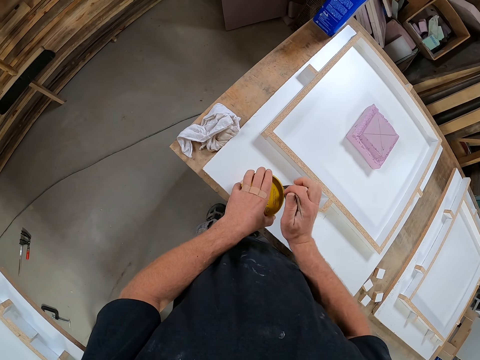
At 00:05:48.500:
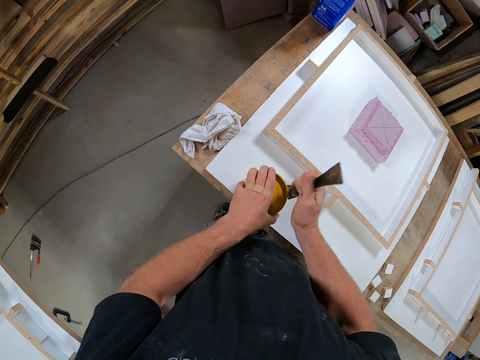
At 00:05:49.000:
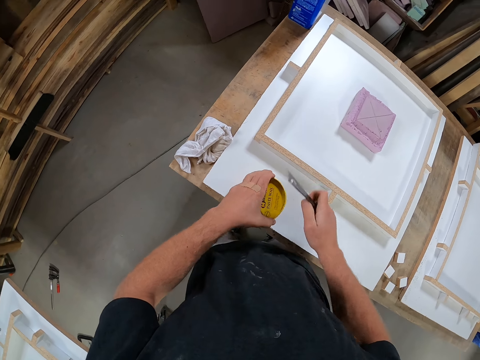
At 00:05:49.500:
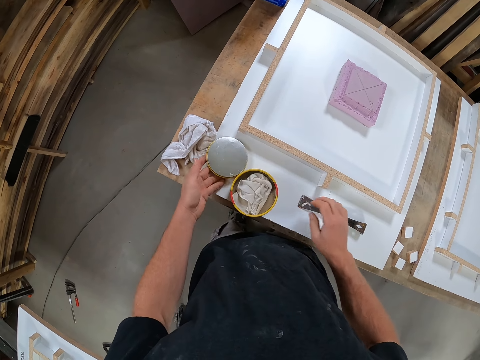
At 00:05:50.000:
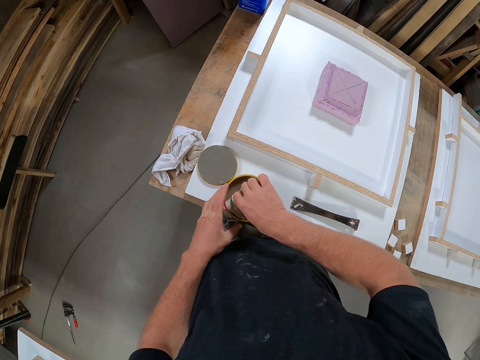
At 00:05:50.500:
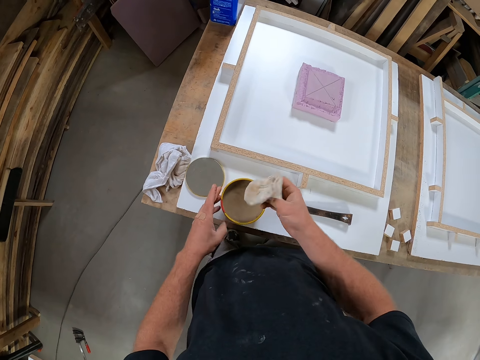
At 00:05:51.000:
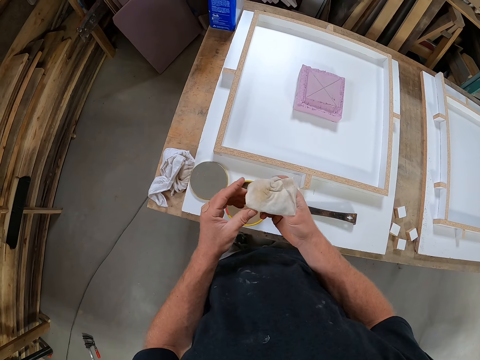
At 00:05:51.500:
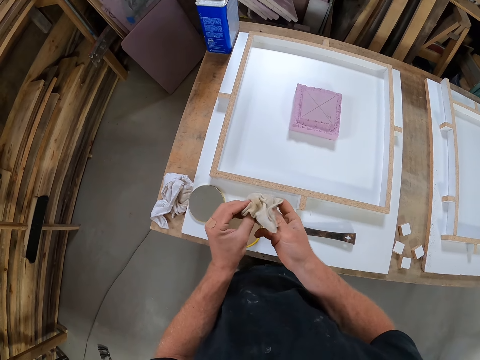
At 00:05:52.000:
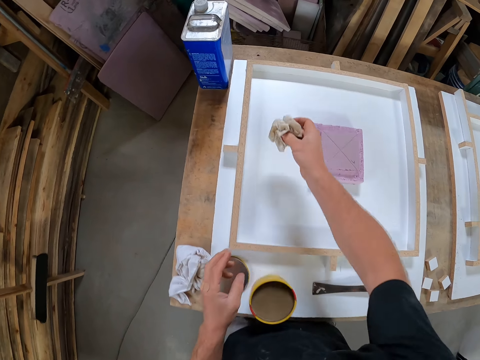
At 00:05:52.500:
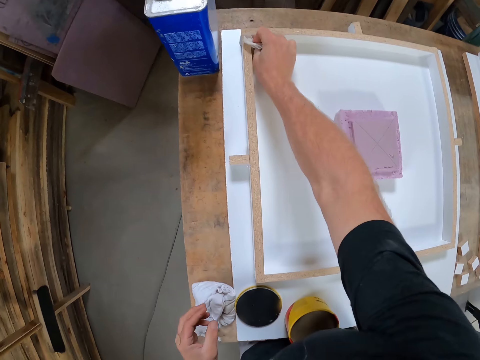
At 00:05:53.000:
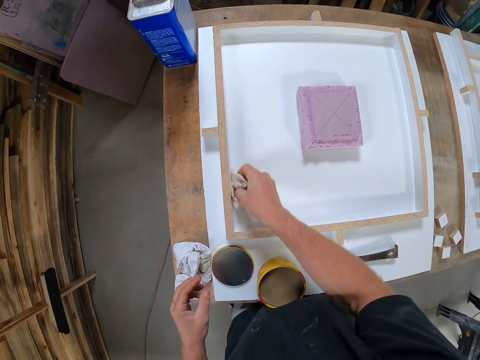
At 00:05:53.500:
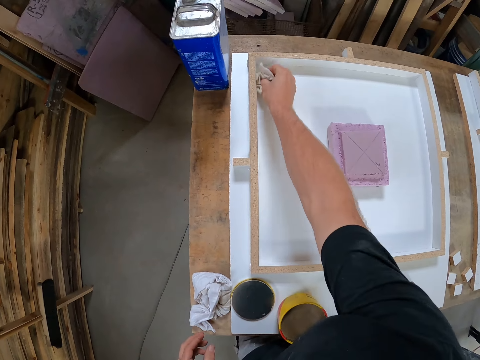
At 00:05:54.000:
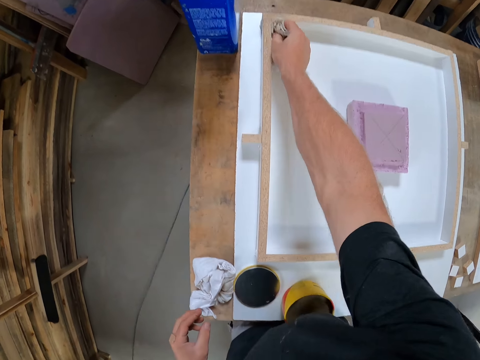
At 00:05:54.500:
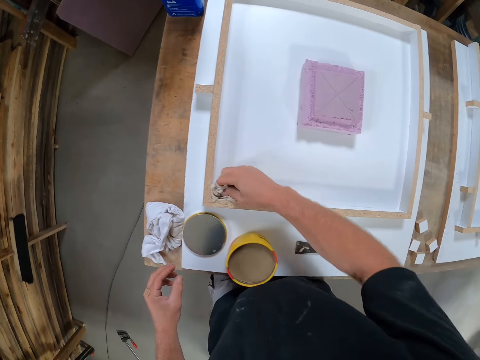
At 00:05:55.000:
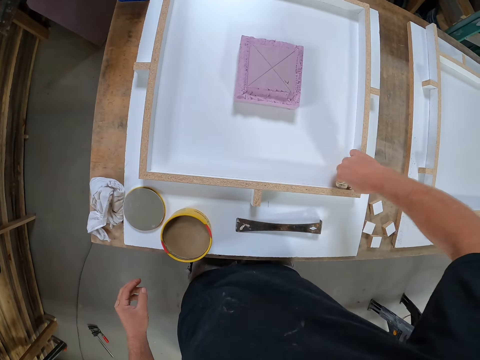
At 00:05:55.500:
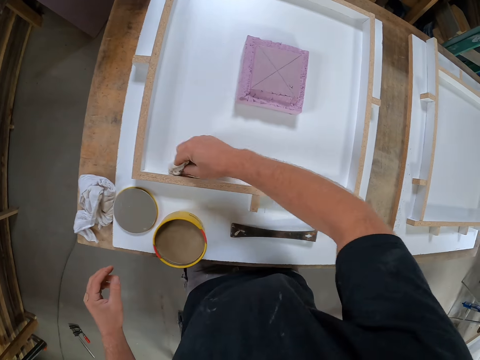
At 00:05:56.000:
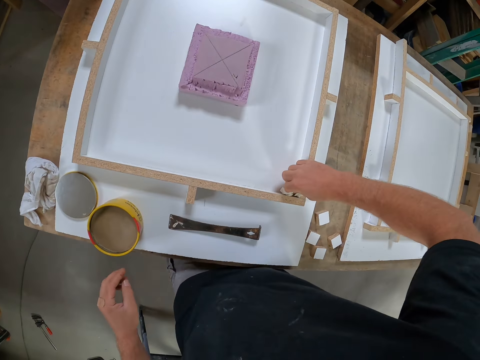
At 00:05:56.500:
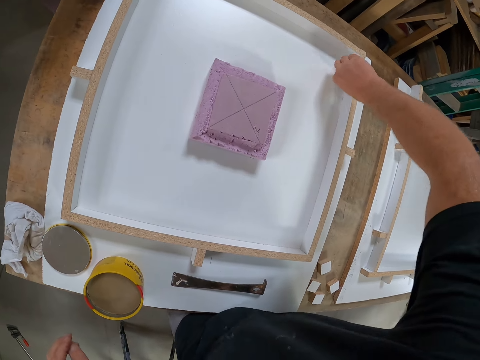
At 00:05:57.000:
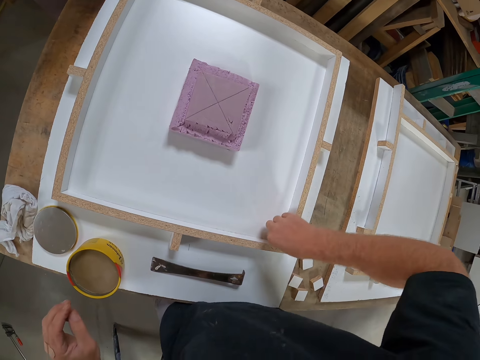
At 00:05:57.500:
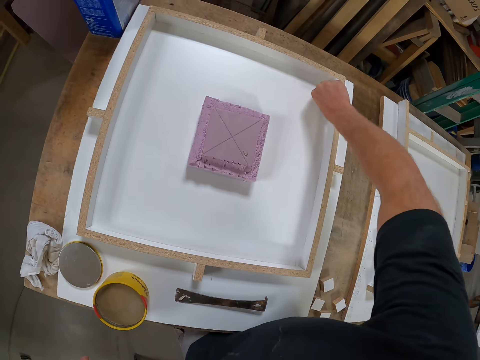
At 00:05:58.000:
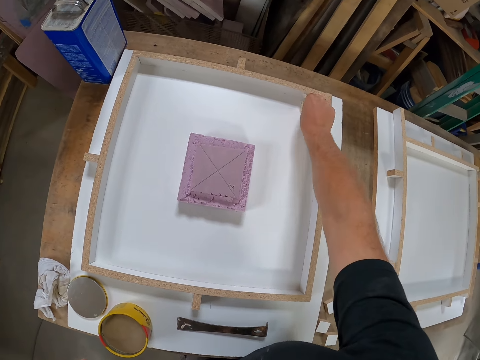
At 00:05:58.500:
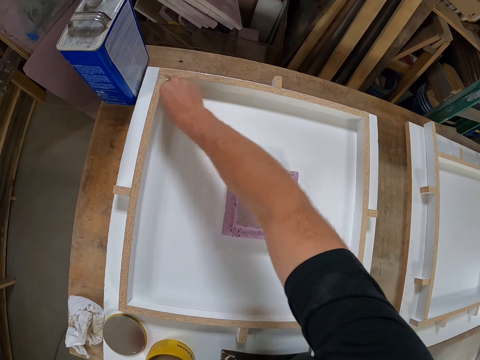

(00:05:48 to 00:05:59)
The camera wearer puts the paste wax lid down on the plywood. They put the glue scraper down on the plywood. They bring out a napkin from the container. They apply the paste wax on the canvas frame. They clean the board with the napkin.

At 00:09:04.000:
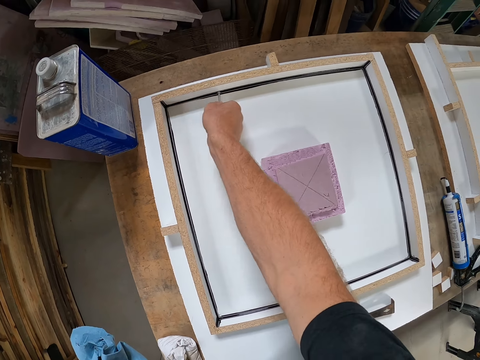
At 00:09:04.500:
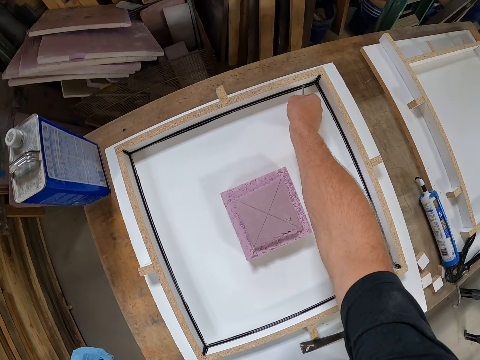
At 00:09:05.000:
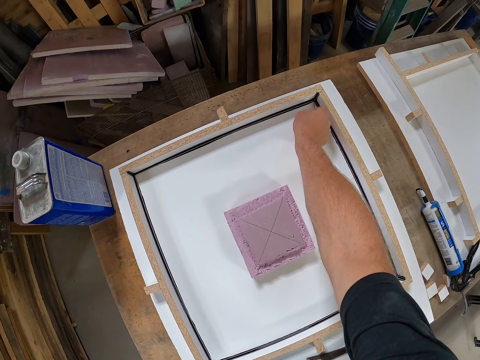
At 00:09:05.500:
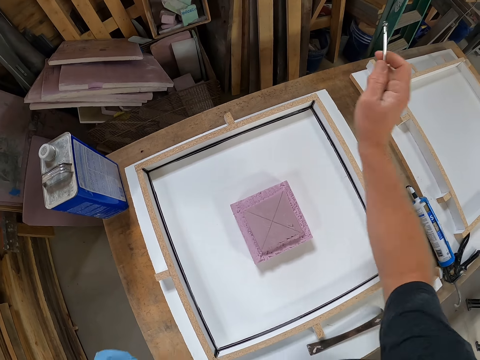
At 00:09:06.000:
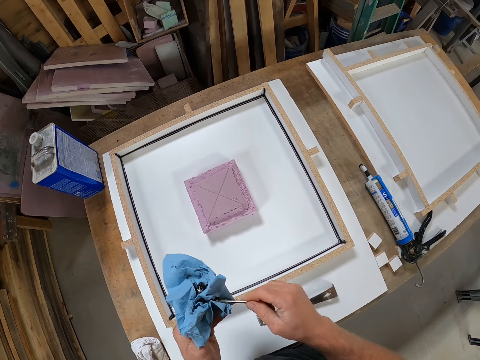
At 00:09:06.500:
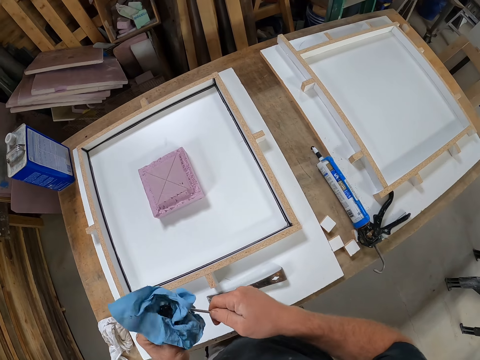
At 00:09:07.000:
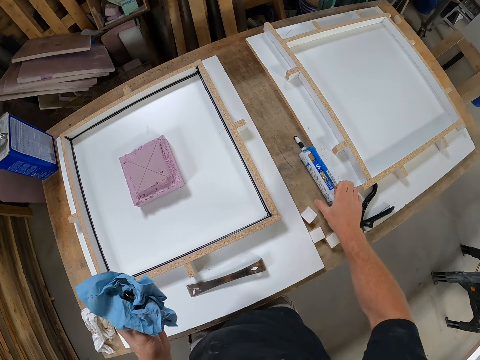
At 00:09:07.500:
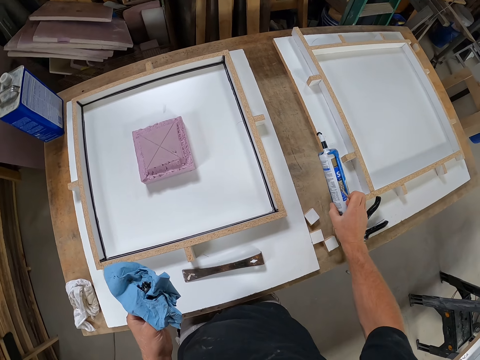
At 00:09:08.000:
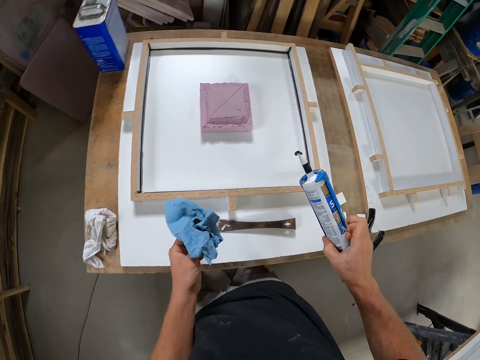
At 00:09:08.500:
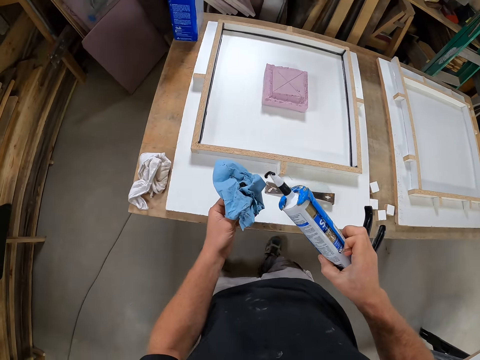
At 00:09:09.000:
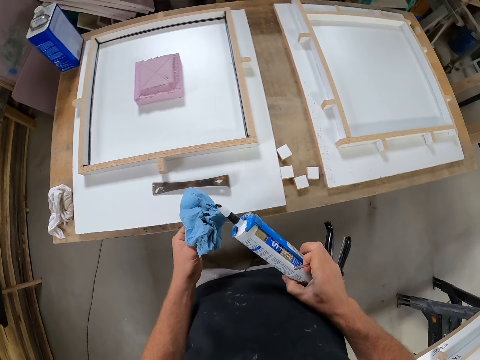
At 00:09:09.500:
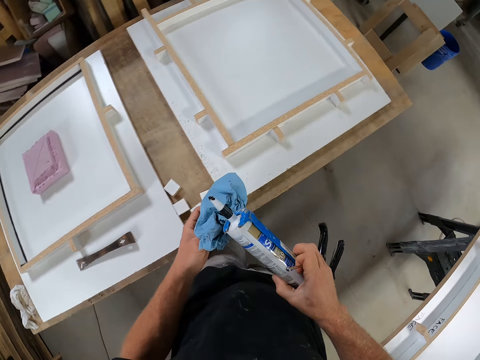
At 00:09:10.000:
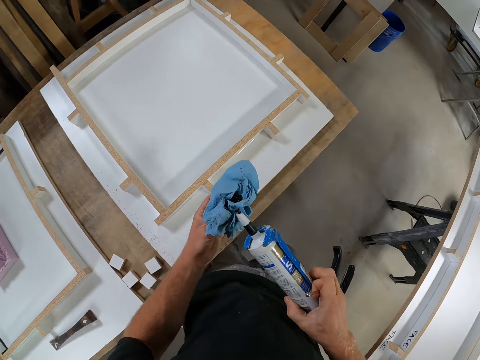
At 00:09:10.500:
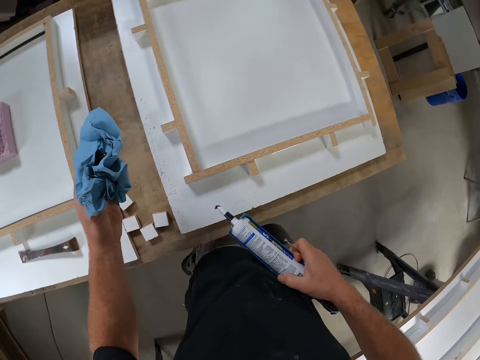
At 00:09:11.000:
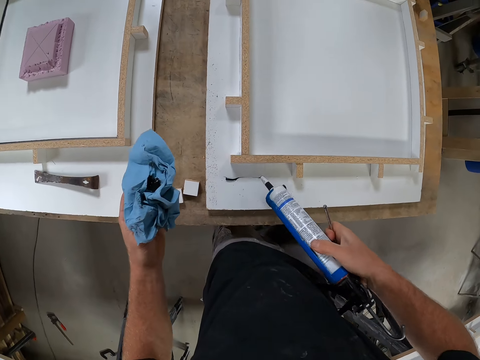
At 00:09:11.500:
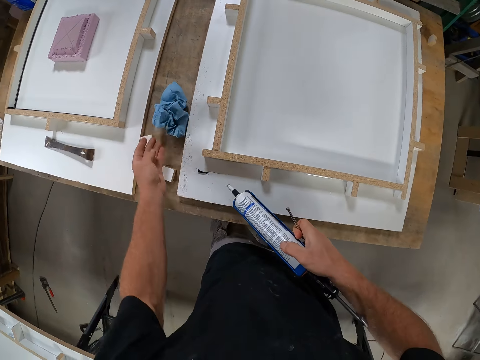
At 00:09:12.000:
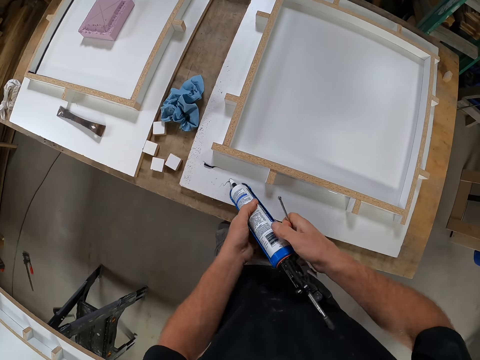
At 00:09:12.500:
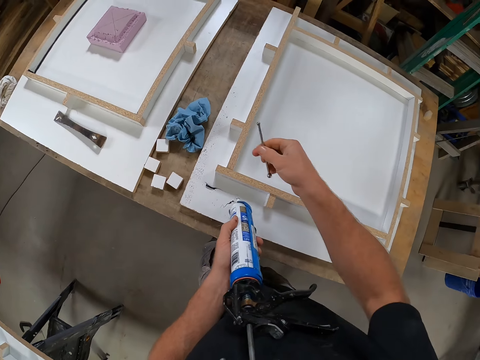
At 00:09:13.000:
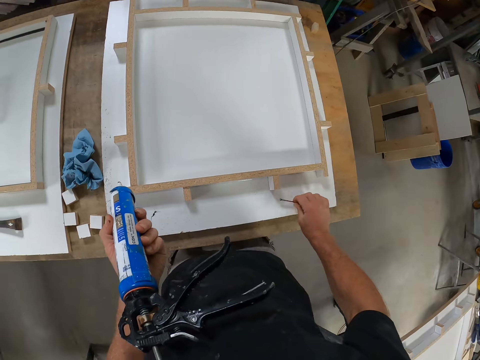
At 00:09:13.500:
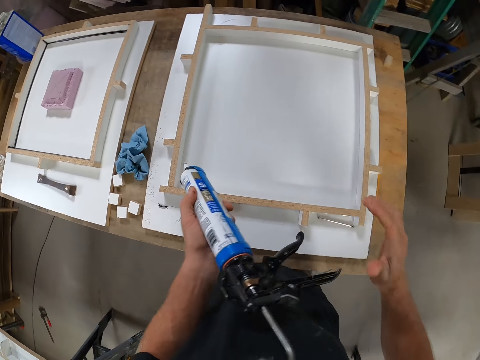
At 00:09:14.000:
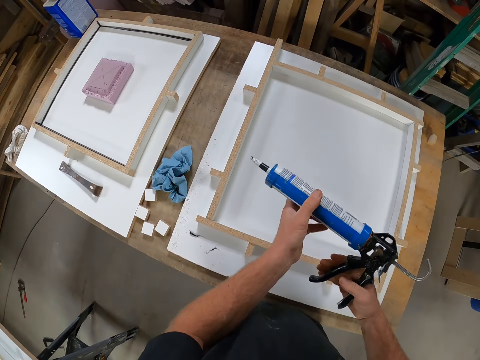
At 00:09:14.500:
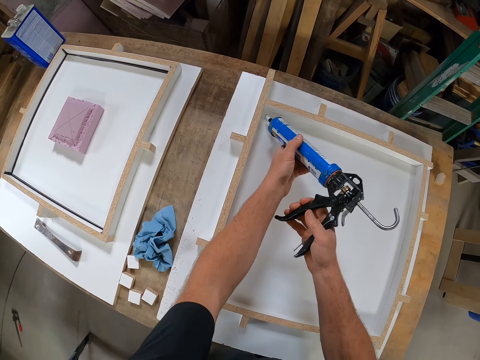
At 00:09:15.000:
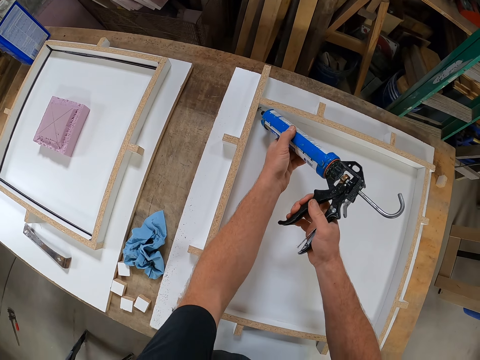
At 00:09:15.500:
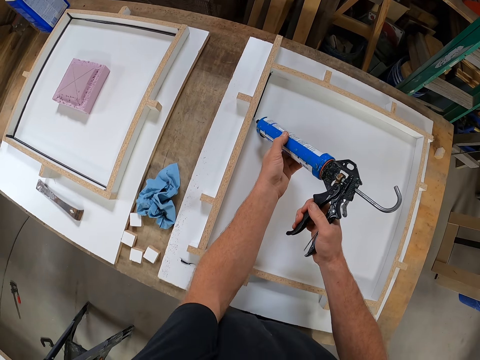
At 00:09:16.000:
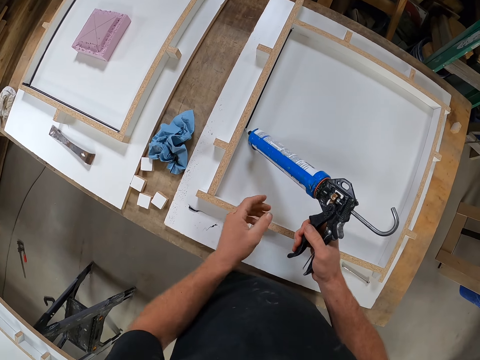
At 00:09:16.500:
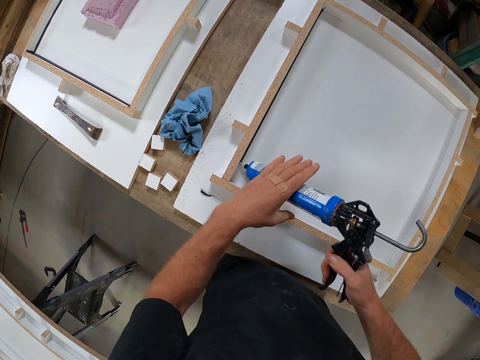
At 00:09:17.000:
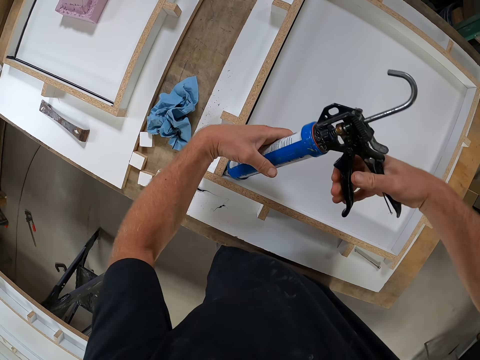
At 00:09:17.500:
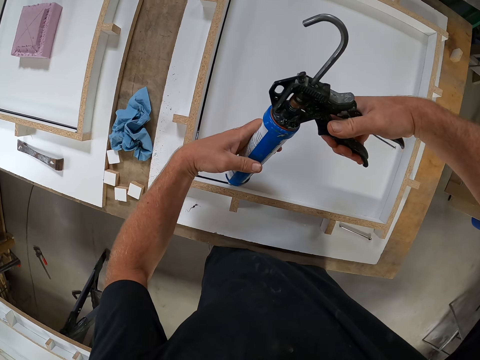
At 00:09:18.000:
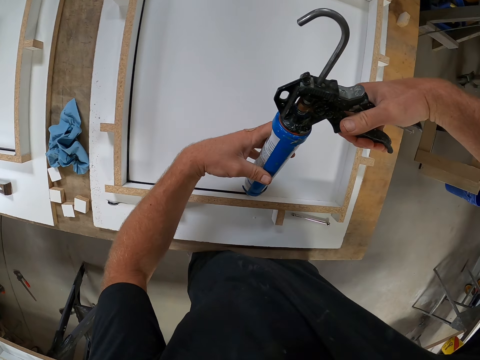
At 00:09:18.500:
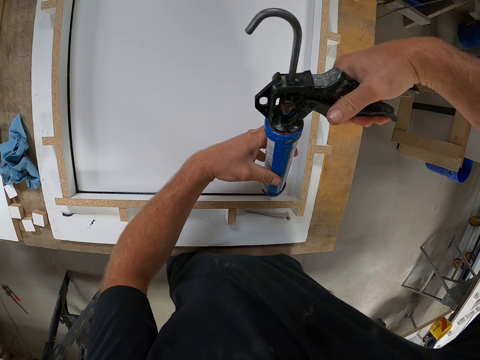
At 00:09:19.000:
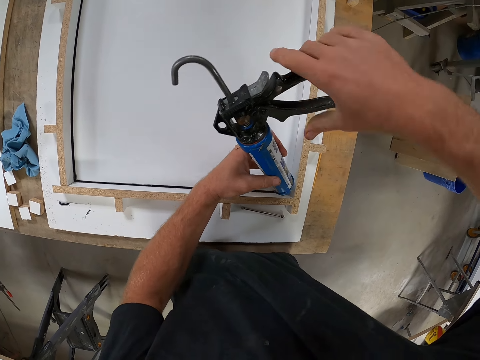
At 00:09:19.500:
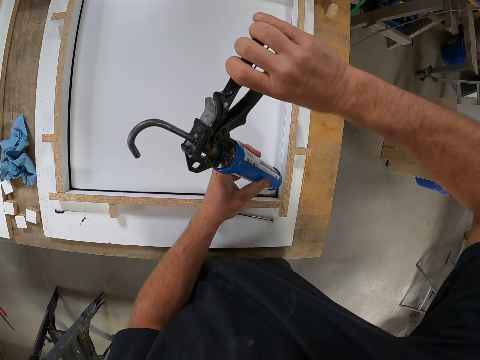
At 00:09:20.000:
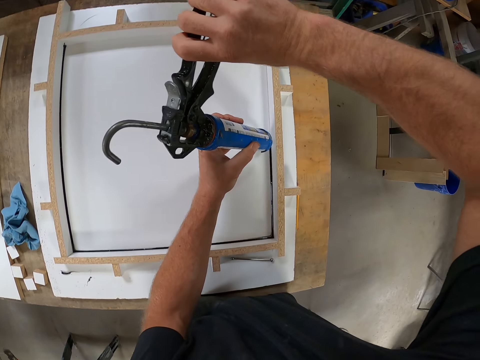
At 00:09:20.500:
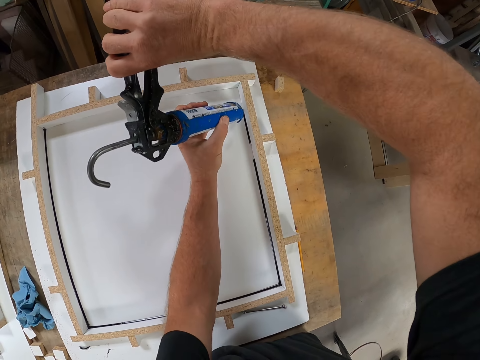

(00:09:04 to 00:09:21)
The camera wearer cleans the nail with the napkin. They pick up the ink gun from the table. They walk around the workshop. They apply silicone sealant on the canvas frame. They put the ink gun on the board. They drop the napkin on the table. They drop the nail on the board. They use the ink gun to draw lines of ink across the board. They apply silicone on the woodwork with the silicone gun.
